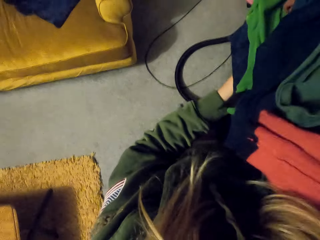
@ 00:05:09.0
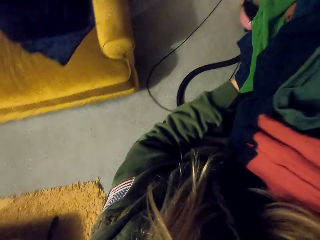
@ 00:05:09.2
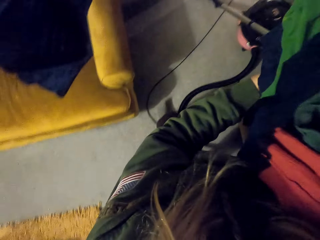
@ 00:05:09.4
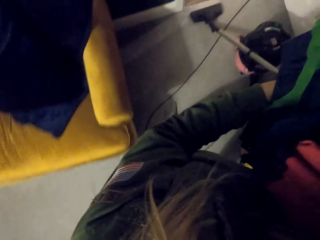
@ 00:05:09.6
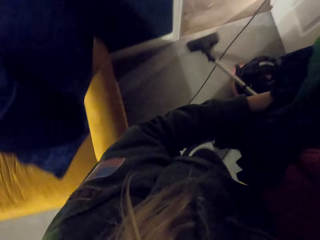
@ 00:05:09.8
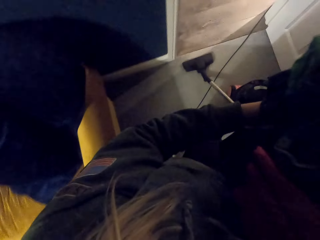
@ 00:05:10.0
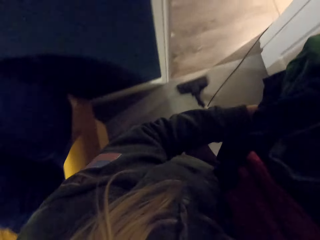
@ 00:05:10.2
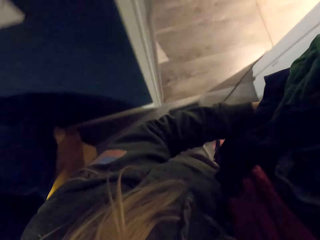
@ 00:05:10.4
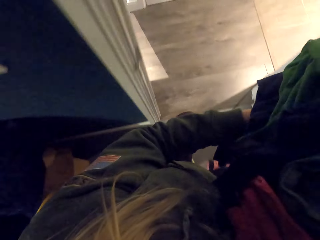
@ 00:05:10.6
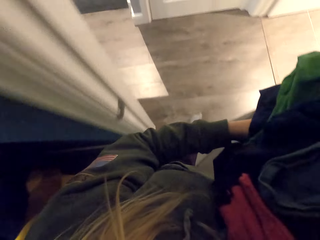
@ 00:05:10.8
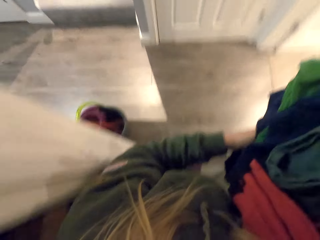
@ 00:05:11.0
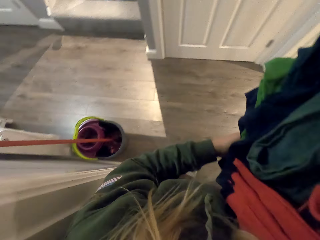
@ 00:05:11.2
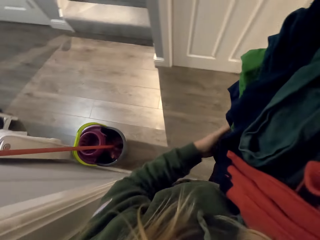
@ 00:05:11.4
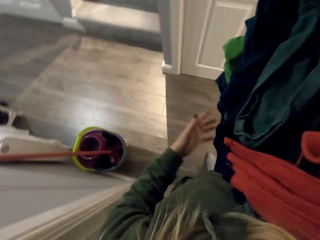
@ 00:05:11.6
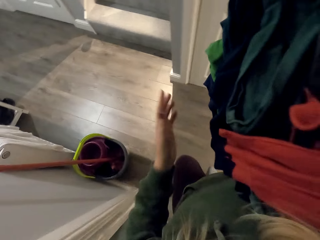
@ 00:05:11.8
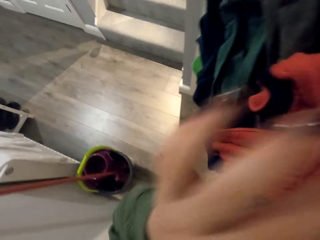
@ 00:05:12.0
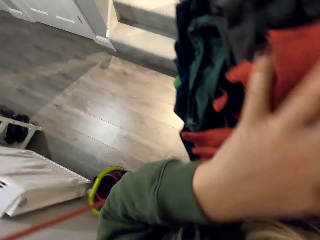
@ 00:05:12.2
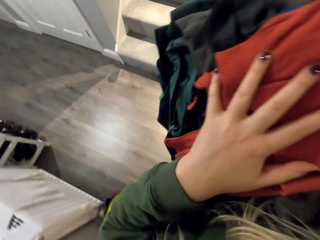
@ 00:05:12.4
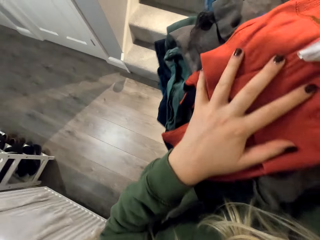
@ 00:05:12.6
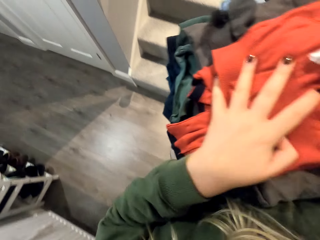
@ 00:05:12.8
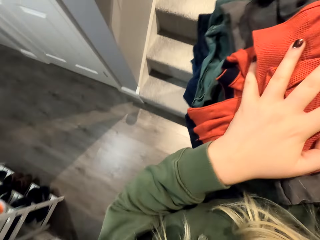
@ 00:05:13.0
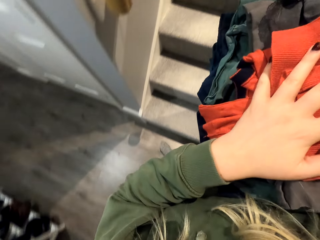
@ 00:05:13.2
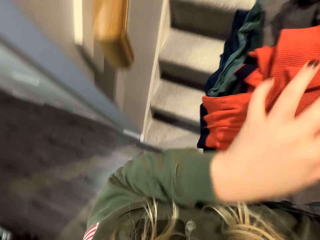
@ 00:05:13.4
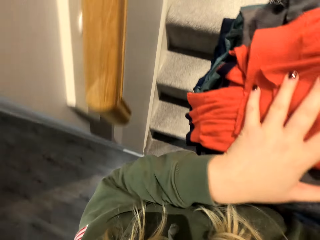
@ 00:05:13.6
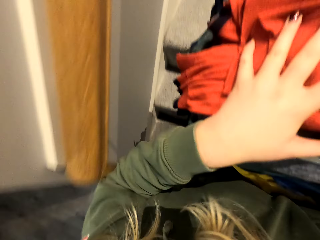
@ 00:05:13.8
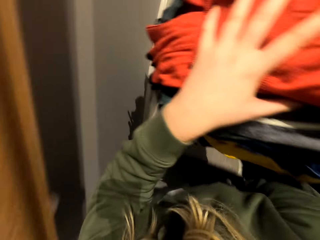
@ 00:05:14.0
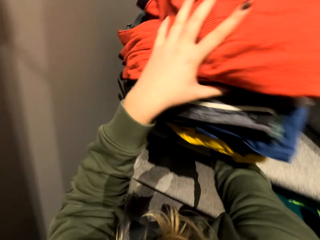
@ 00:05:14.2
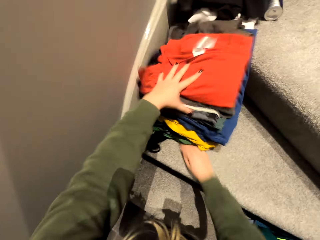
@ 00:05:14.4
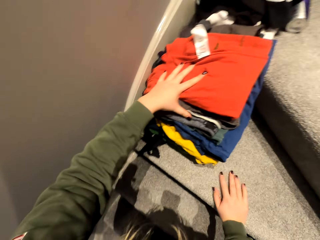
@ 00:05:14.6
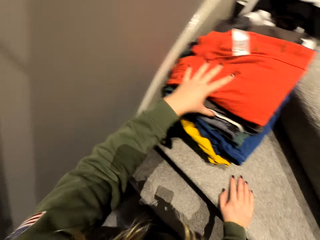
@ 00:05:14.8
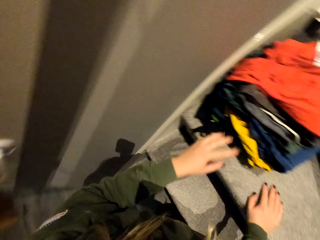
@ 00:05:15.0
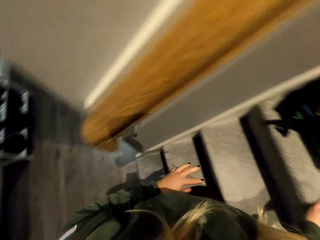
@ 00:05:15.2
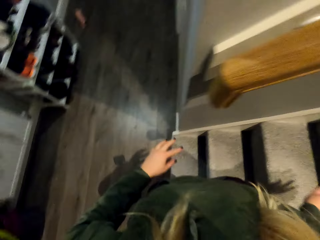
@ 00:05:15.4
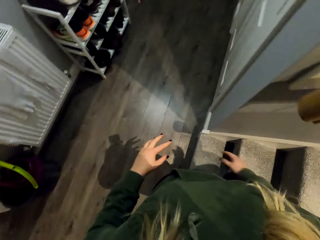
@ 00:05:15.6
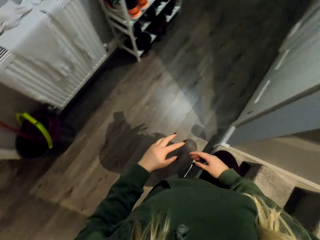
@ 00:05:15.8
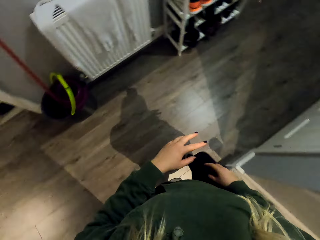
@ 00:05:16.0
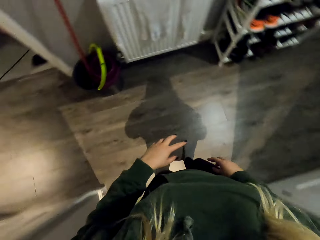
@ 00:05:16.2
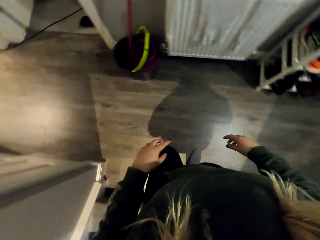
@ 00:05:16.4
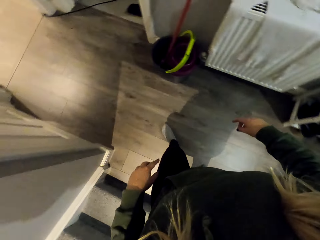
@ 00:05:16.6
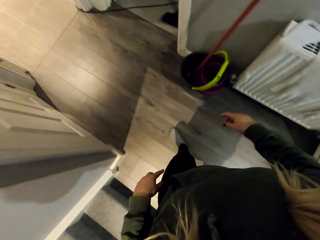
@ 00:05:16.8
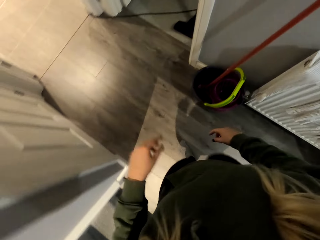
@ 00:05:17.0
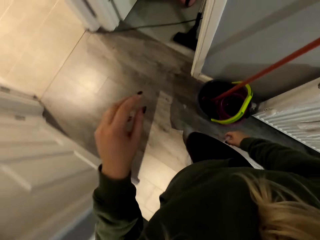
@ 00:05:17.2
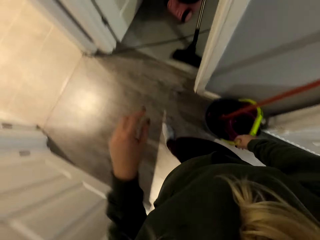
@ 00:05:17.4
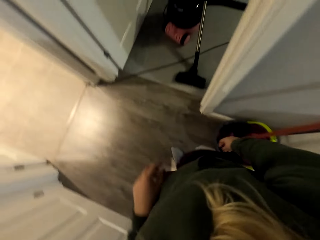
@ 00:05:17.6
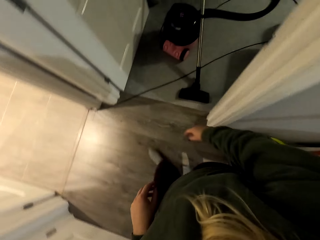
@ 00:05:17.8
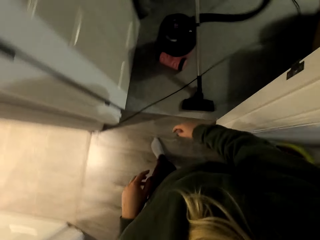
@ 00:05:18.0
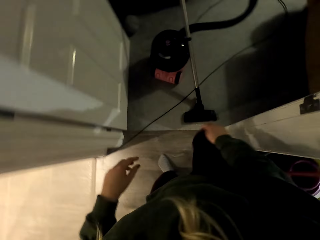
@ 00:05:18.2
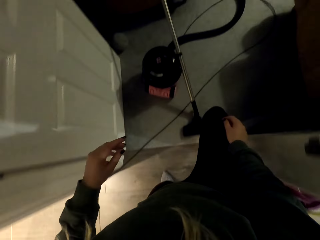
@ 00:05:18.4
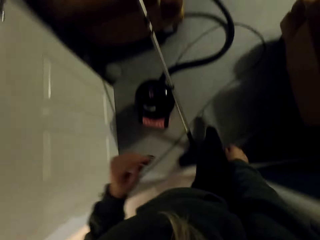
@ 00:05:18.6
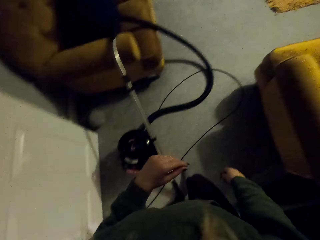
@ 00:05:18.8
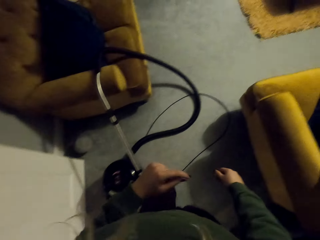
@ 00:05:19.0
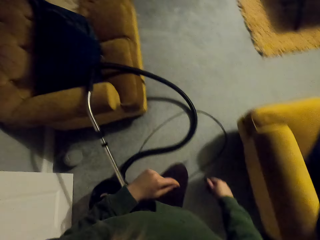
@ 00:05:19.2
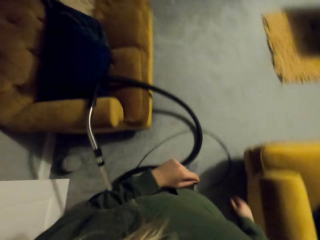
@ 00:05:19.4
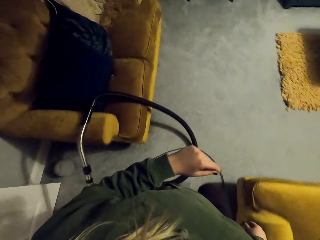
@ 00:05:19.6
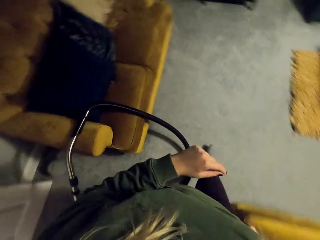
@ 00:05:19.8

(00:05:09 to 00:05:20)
The camera wearer walks across the house. They put the cloths on the stairs. They walk across the house.

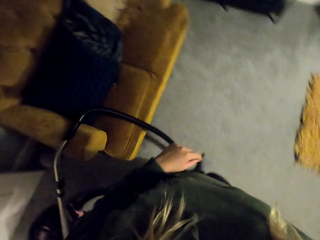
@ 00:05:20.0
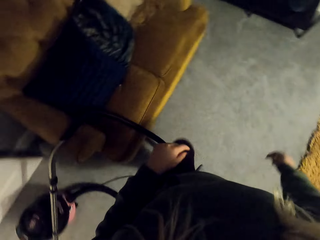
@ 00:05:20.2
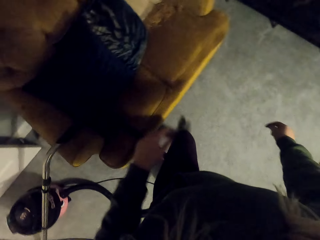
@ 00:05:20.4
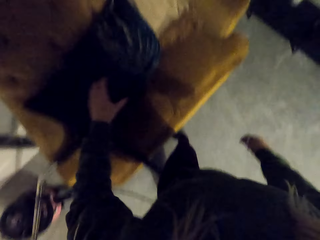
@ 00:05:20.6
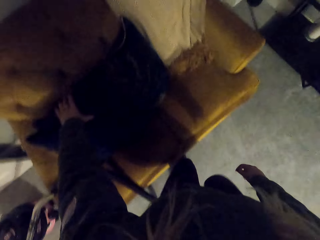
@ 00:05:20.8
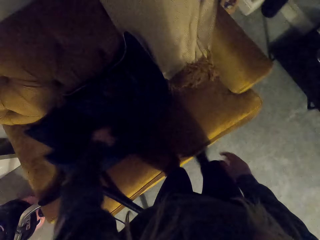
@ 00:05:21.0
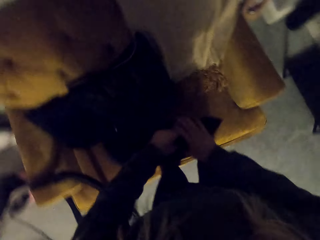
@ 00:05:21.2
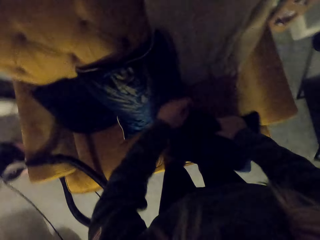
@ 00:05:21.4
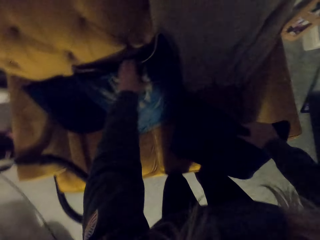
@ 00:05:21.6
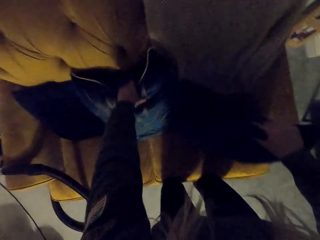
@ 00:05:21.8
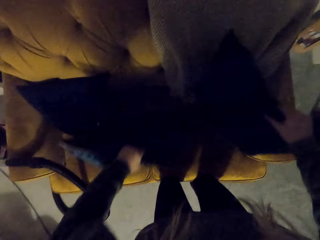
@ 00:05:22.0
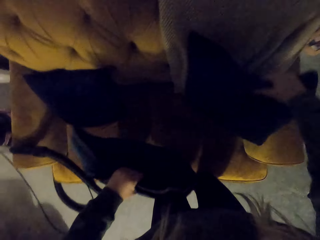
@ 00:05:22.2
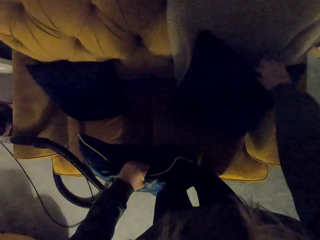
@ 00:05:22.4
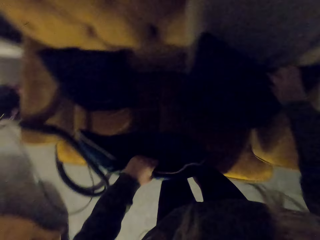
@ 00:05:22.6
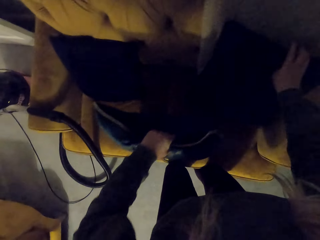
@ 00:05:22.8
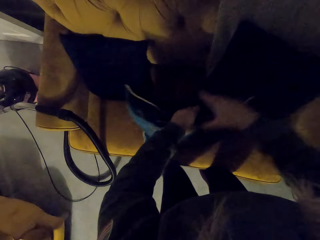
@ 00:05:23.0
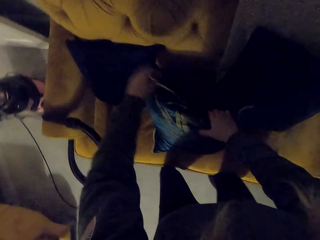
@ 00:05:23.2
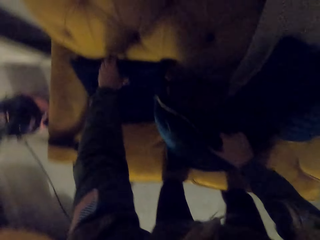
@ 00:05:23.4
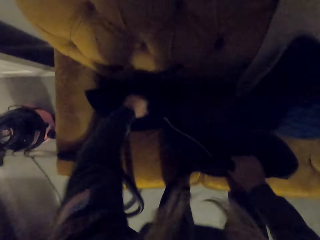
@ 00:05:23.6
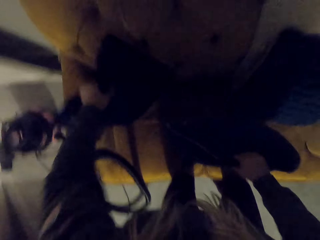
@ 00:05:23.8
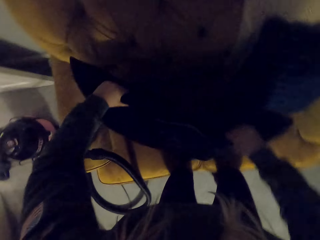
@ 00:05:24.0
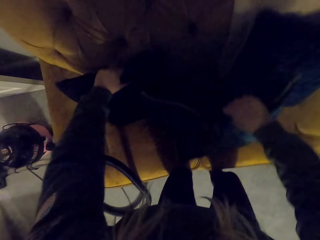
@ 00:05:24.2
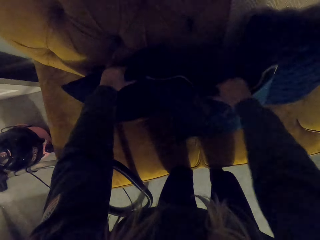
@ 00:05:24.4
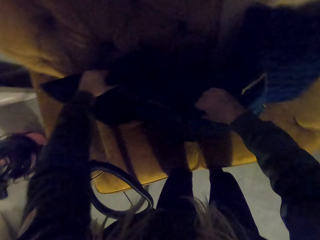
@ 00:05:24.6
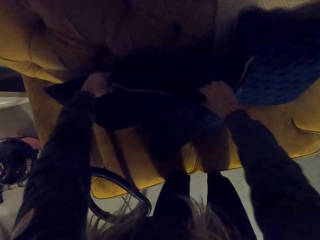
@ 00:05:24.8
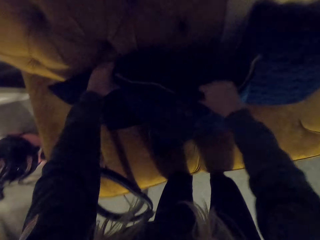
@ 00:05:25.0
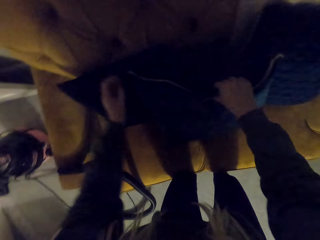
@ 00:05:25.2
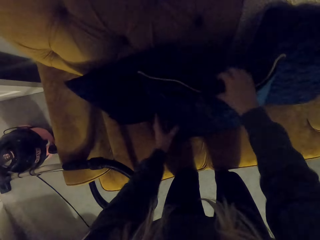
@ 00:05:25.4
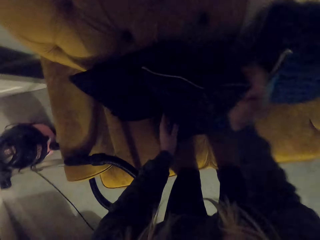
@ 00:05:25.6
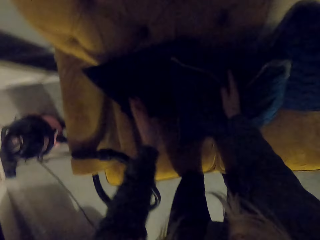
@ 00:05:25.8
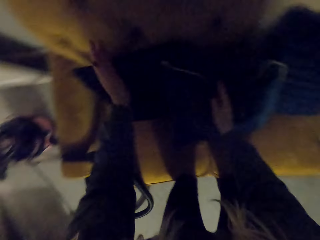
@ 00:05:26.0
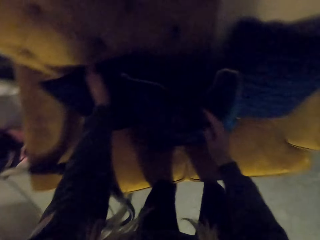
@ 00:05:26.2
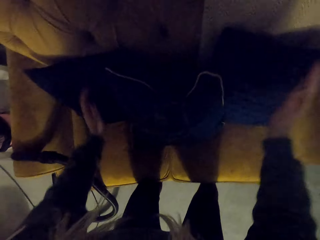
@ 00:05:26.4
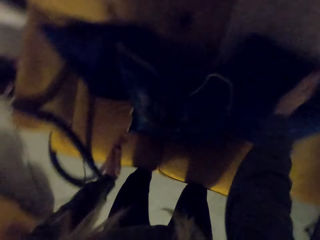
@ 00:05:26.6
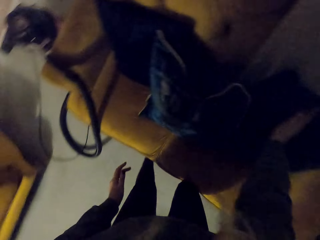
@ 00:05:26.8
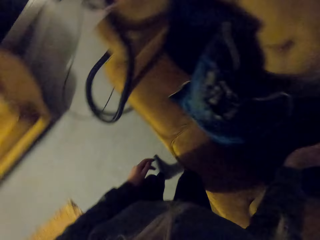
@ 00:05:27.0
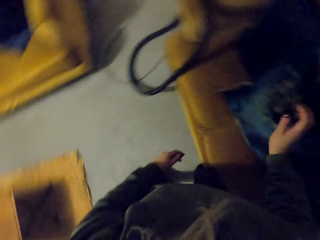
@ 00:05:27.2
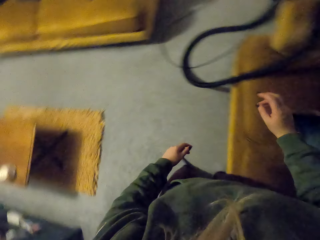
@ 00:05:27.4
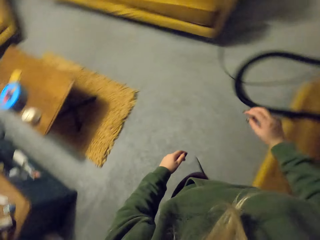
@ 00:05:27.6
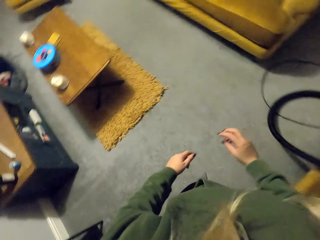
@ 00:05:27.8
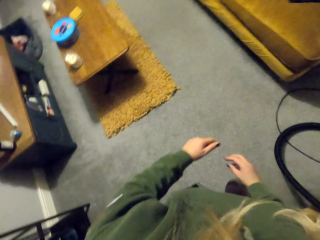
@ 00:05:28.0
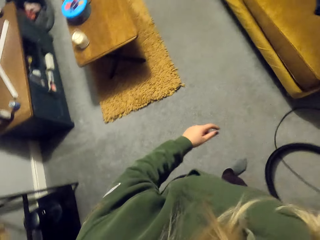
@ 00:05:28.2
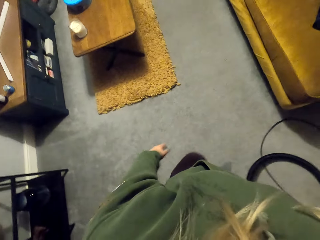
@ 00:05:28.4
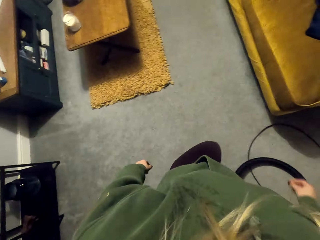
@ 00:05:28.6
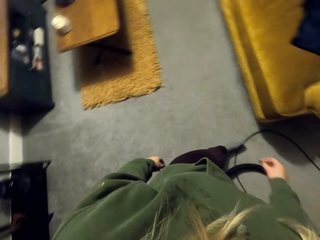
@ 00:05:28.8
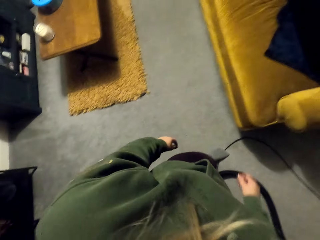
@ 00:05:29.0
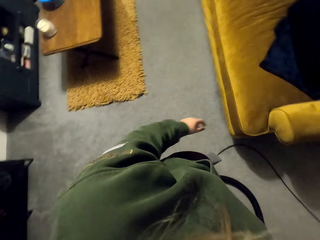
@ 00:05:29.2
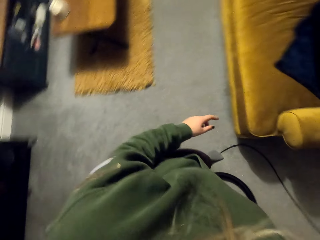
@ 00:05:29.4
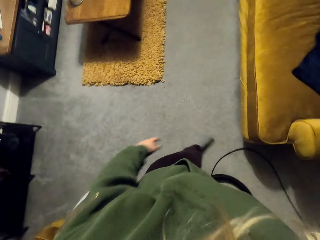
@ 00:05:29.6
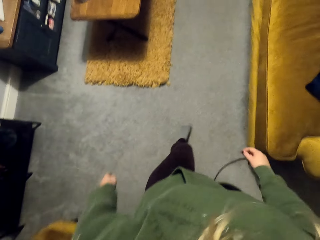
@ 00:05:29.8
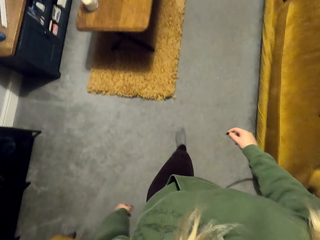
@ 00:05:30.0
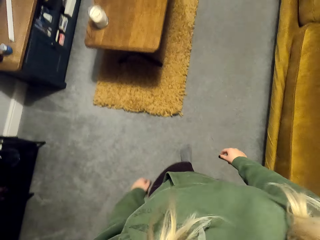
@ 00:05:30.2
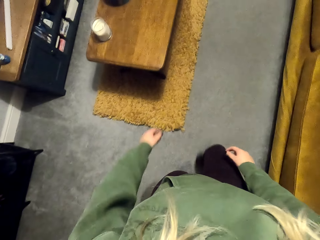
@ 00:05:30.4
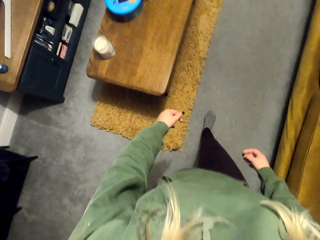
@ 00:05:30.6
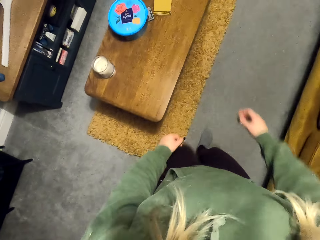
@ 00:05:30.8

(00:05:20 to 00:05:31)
The camera wearer picks up the cushion or pillow. They put the cushion on the couch. They shake the pillows. They hit the cushions. They walk around.
